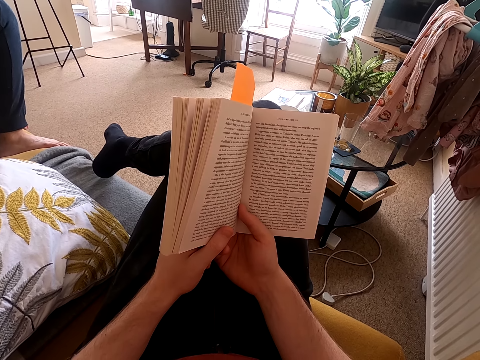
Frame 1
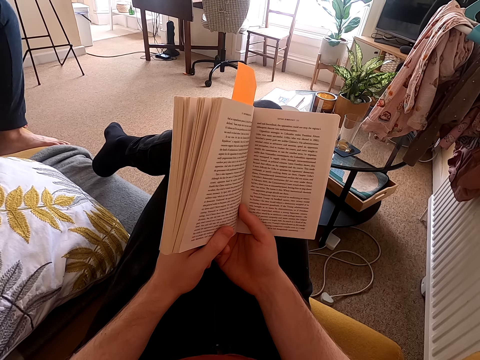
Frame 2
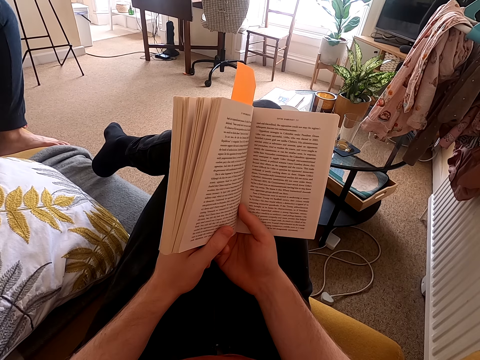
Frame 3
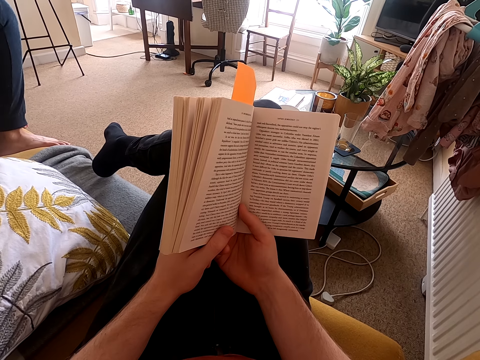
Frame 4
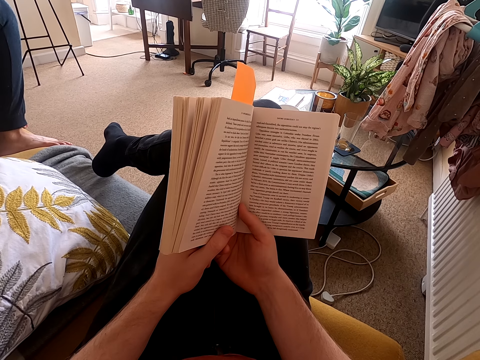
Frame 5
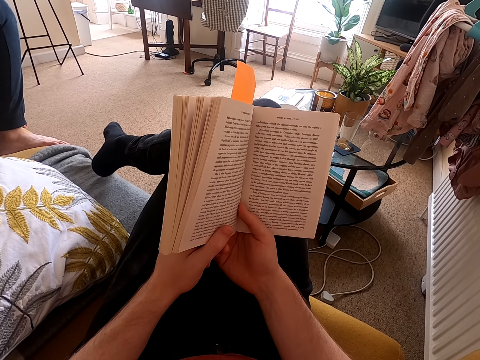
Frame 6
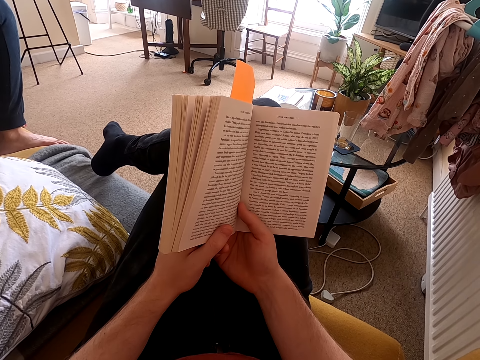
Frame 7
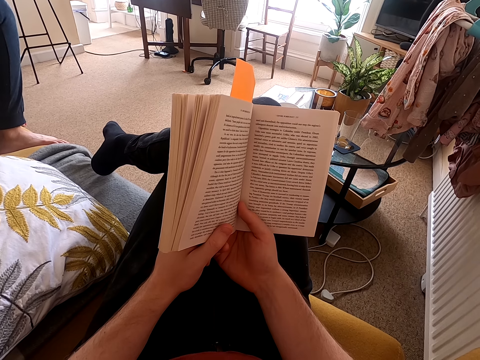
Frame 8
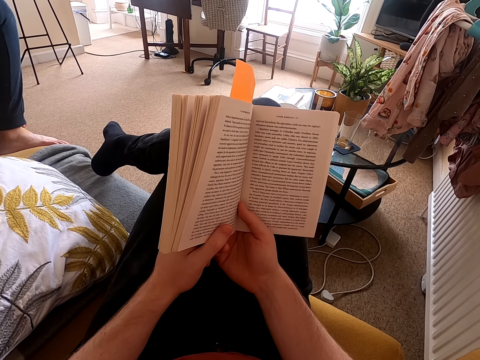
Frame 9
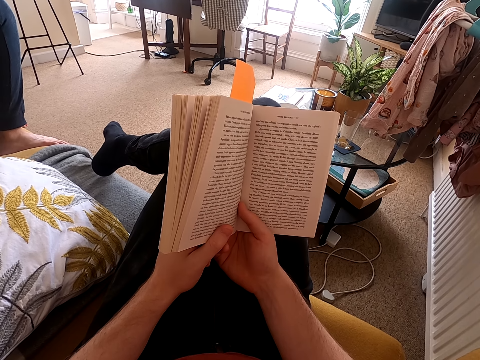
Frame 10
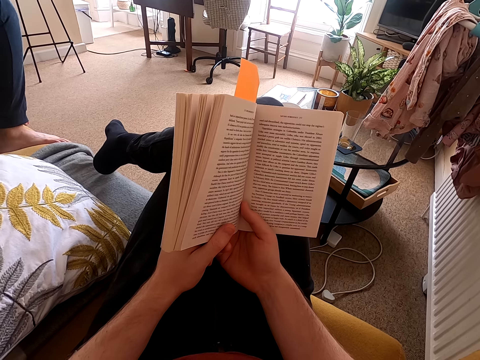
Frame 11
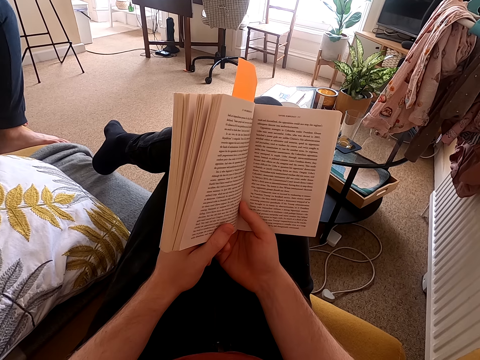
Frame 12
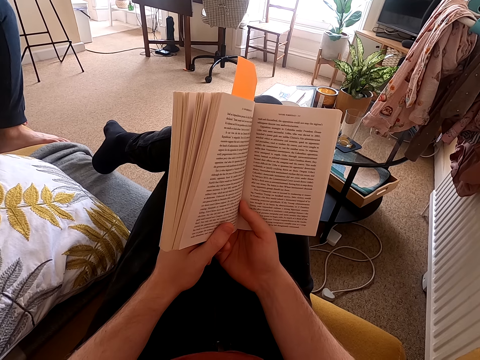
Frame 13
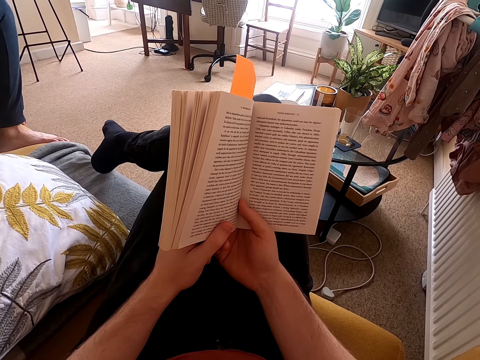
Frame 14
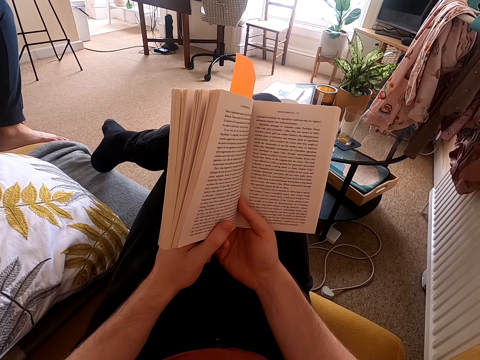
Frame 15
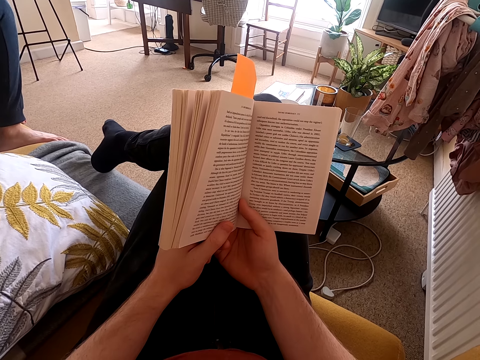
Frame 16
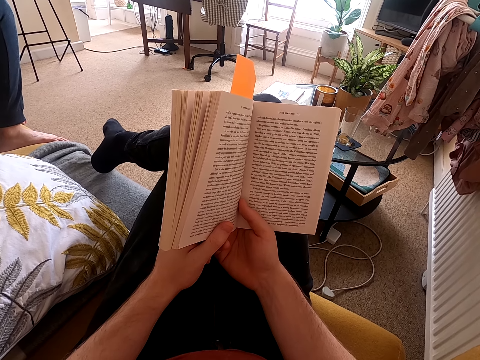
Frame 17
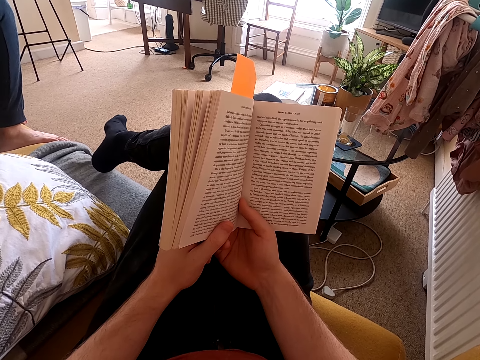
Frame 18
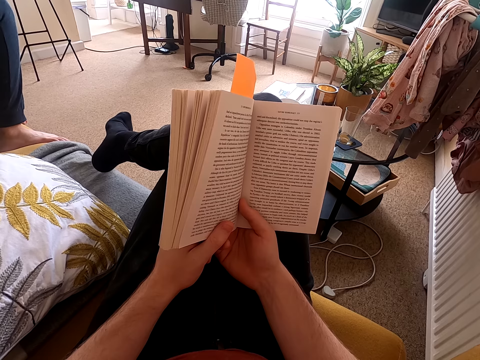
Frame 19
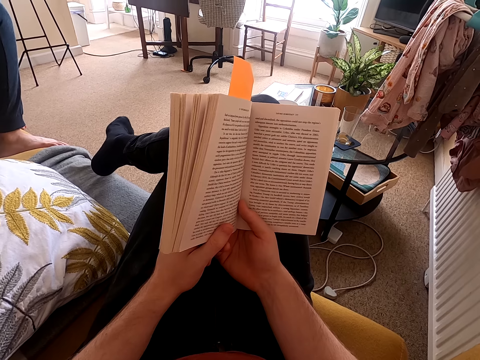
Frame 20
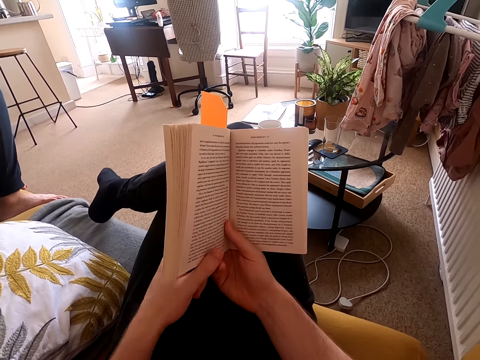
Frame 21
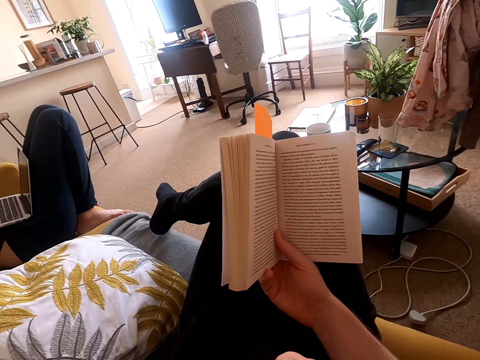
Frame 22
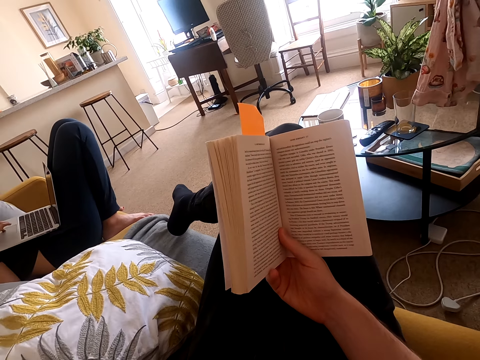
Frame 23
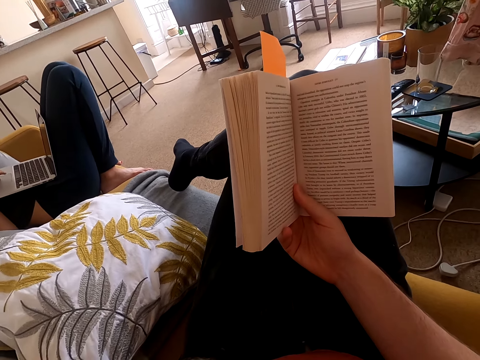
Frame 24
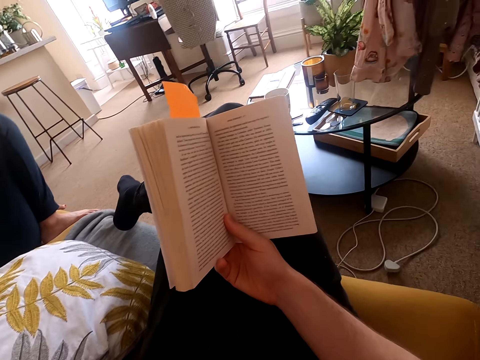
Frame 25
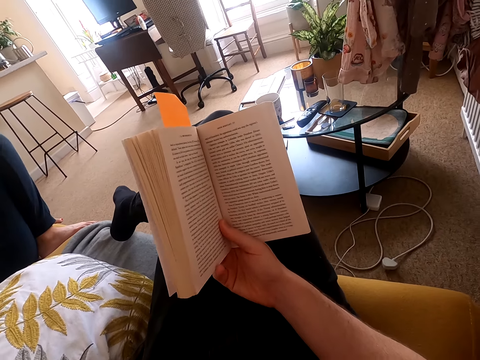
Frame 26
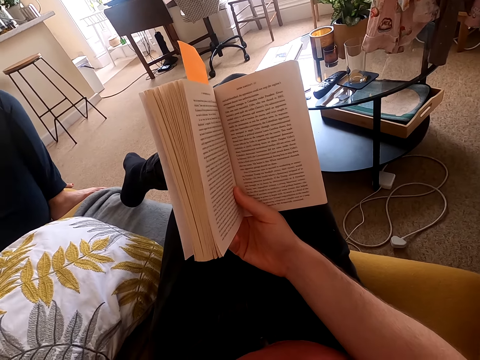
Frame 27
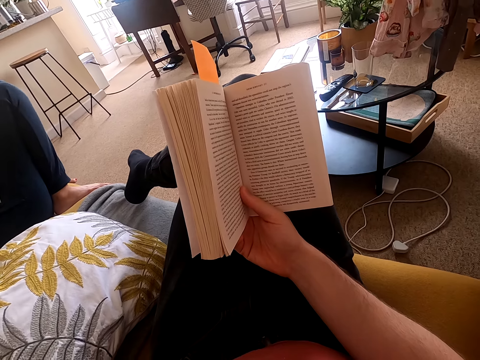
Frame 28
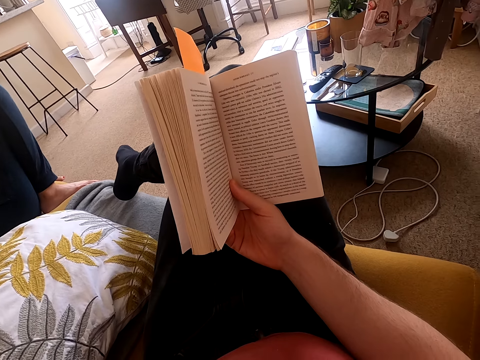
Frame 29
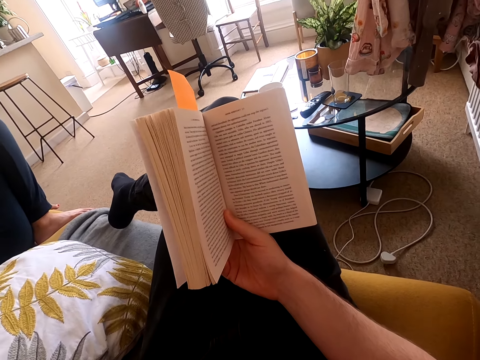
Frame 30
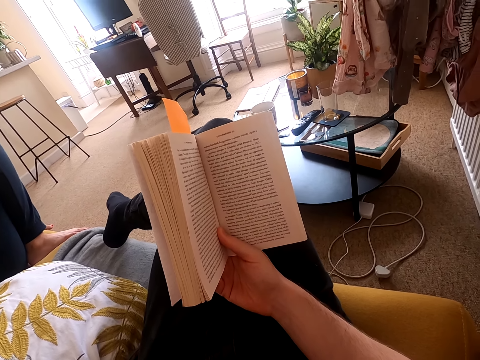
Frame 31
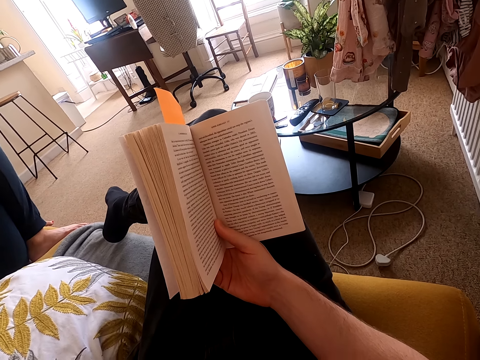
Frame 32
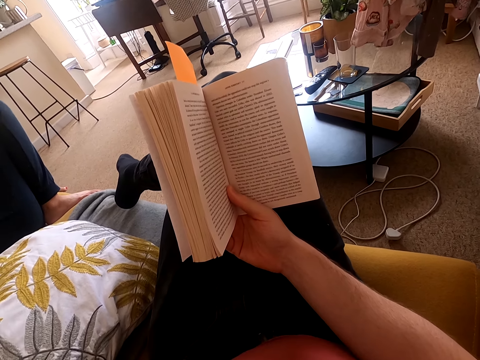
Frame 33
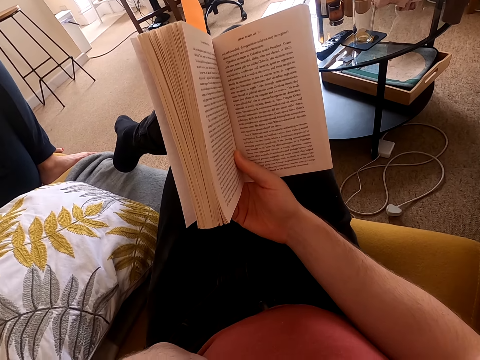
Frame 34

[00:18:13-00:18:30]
The camera wearer moves his right toe. He moves his feet on a couch. He lifts up his left hand. He holds his chin. He looks around a room.

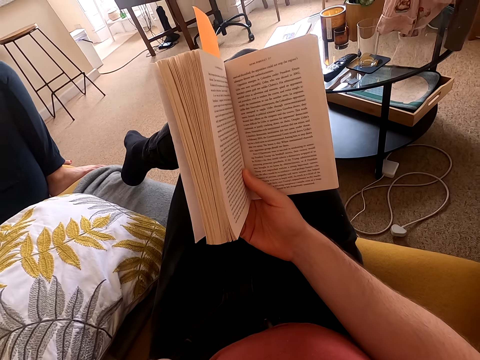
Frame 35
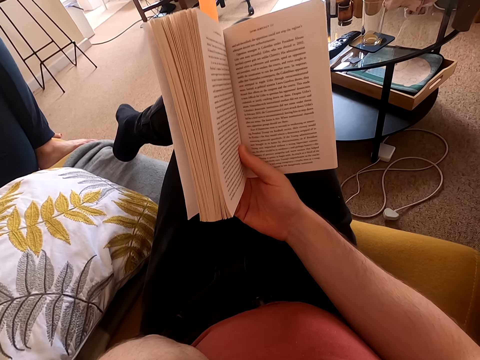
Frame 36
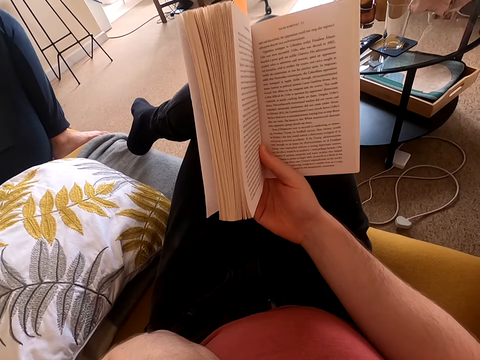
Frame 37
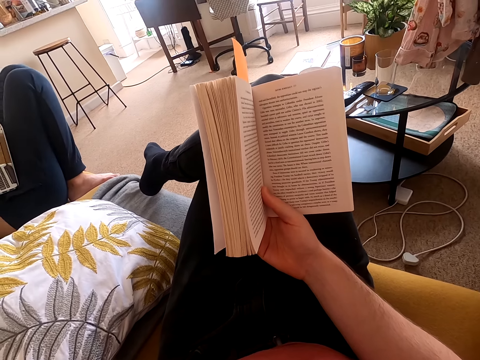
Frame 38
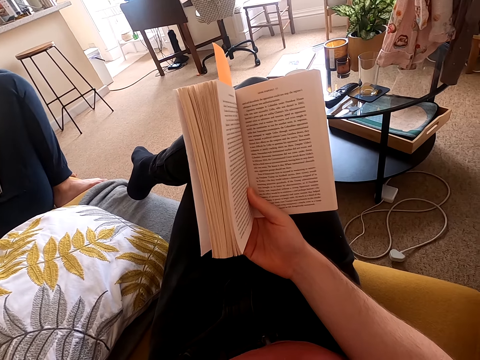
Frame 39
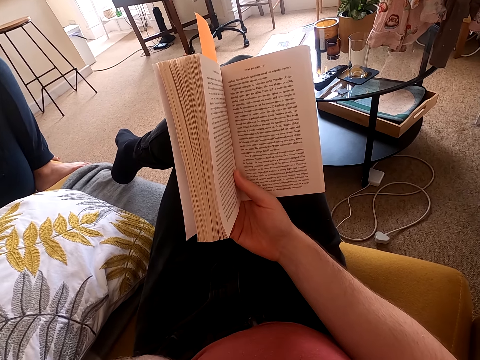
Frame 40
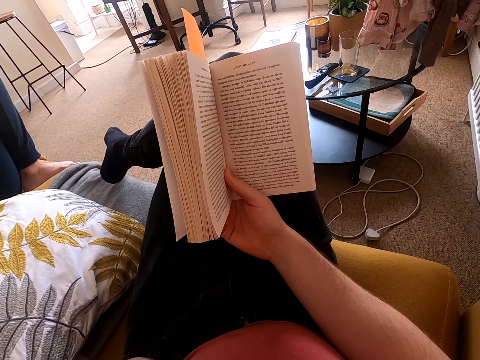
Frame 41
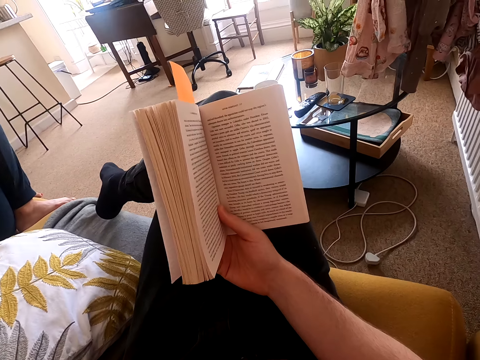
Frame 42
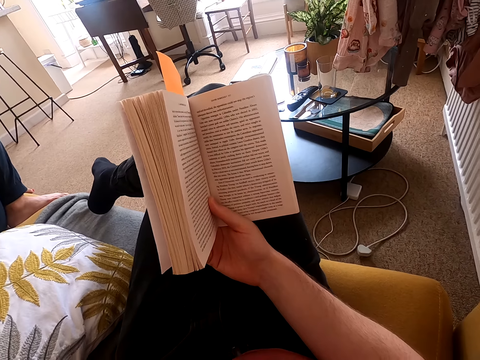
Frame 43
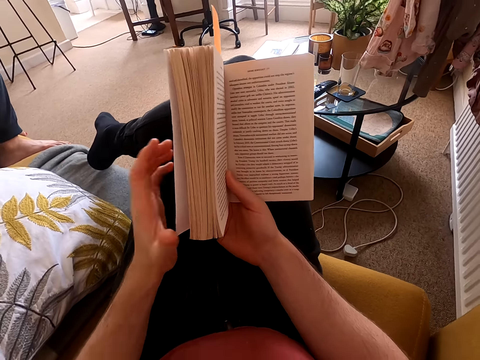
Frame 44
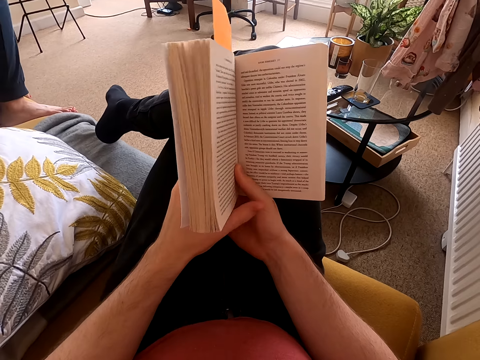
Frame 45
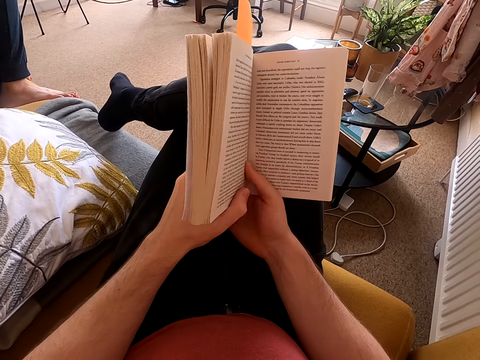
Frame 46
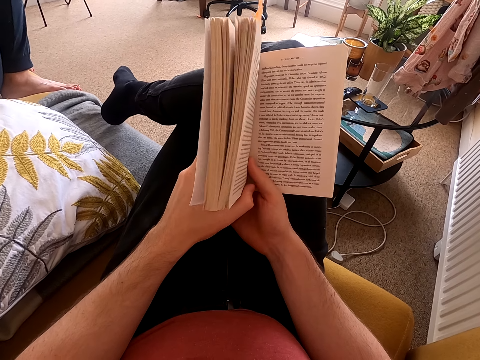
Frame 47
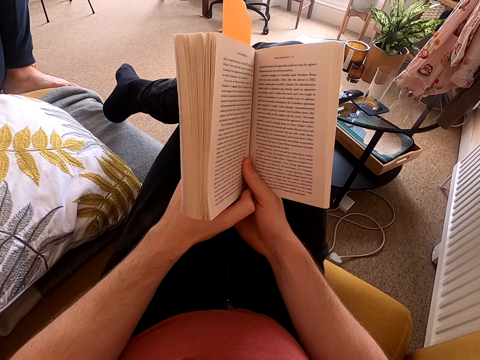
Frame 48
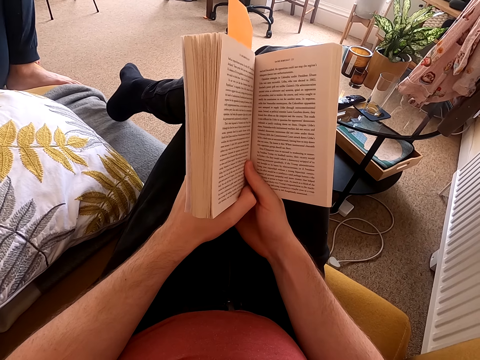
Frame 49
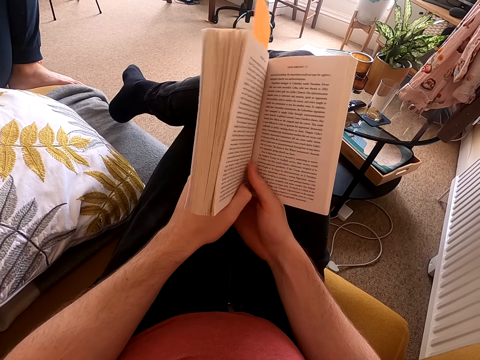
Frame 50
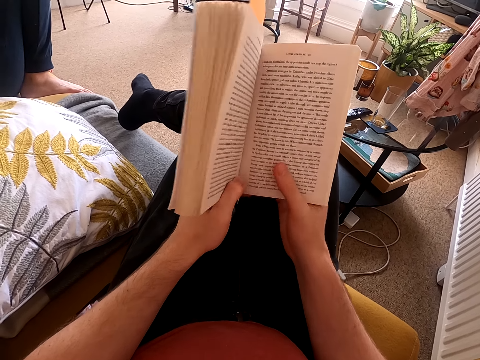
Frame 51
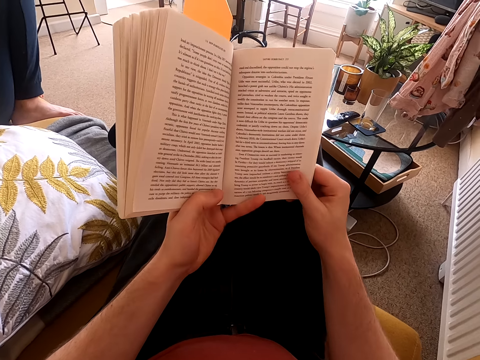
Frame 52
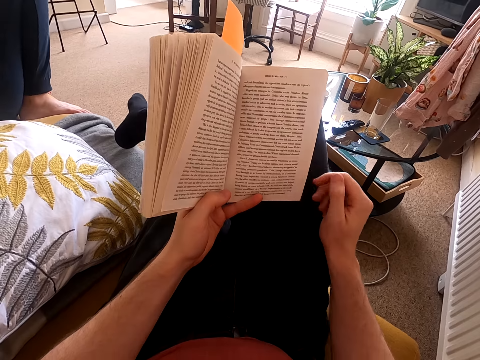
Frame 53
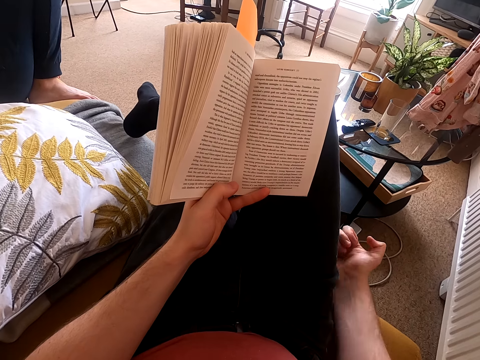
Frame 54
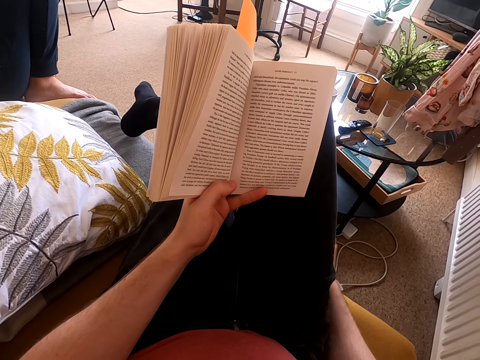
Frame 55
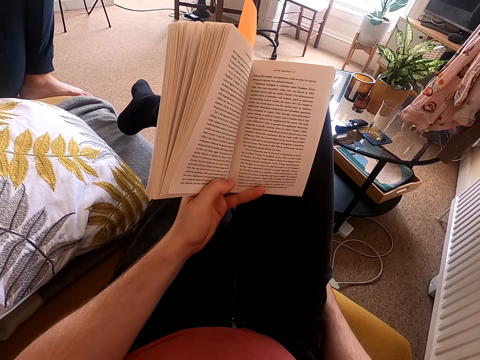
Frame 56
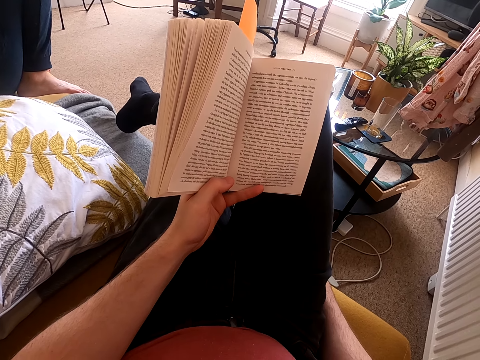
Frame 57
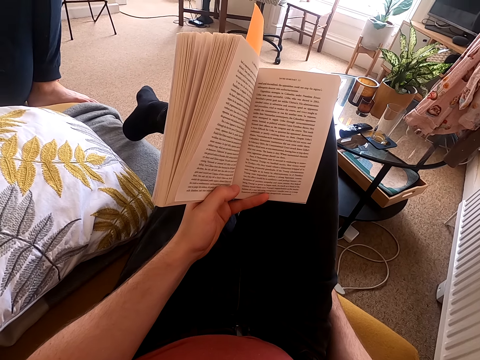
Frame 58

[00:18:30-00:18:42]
The camera wearer puts down his left hand. He adjusts a book on his hands. He holds the book with both hands. He moves his right hand. He puts his right hand on a couch.
